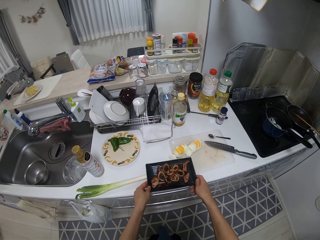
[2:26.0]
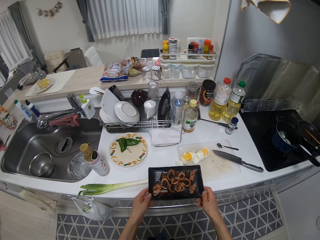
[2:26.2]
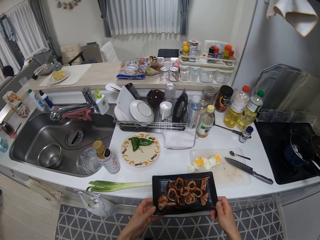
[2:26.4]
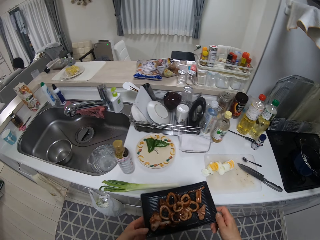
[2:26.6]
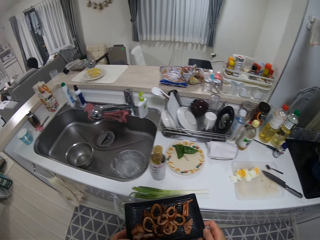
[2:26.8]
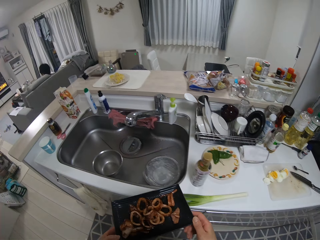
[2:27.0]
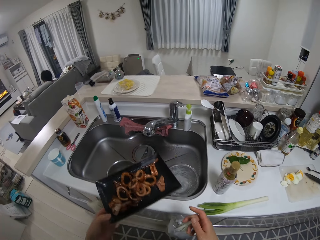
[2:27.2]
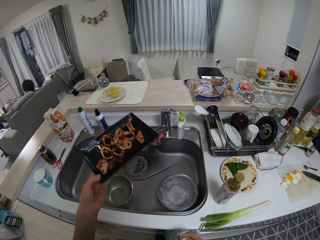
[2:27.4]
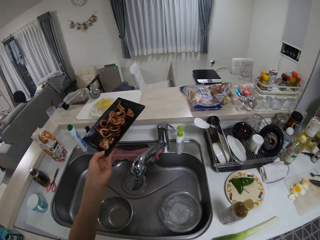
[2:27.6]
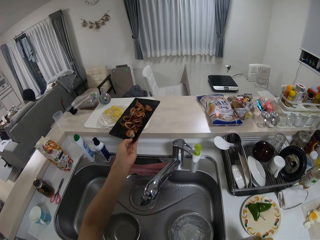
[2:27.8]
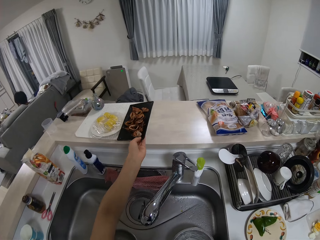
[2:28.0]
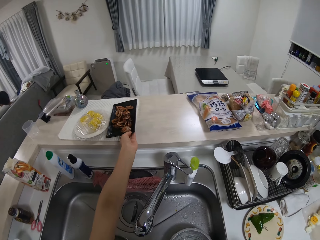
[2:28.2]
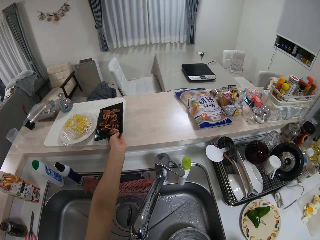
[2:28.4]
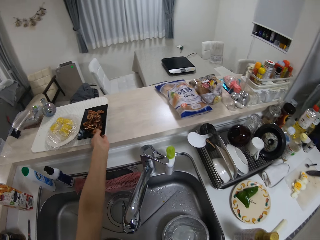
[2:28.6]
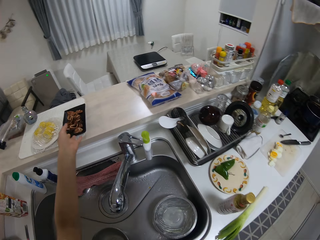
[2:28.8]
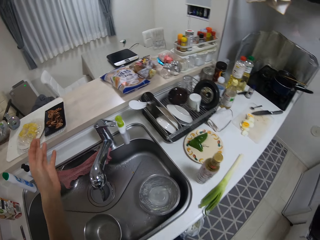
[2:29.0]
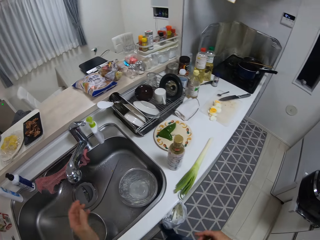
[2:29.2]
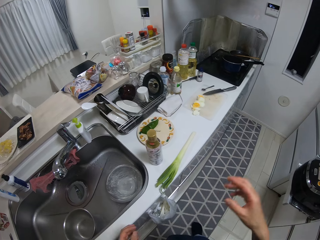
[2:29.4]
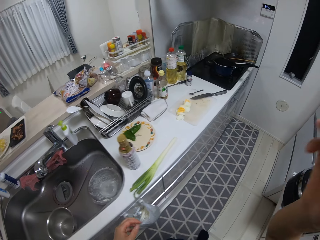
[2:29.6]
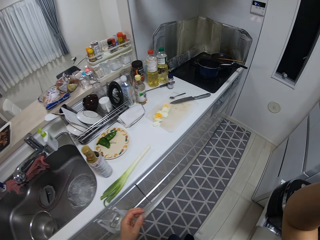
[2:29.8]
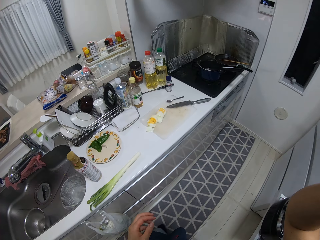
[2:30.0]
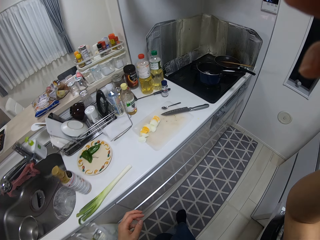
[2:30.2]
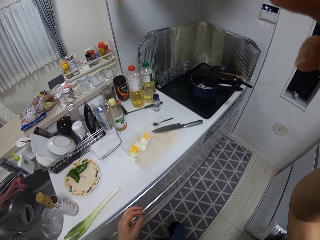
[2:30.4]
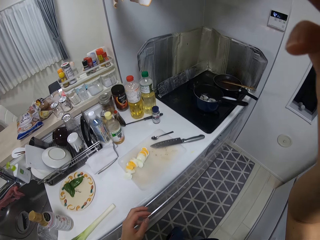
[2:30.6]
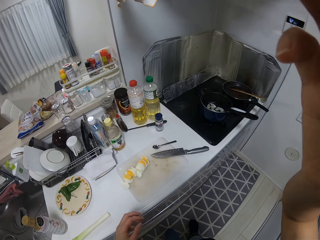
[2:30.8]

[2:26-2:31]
The camera wearer puts a tray of food aside. They place the plate on the tray. They walk in the room.
